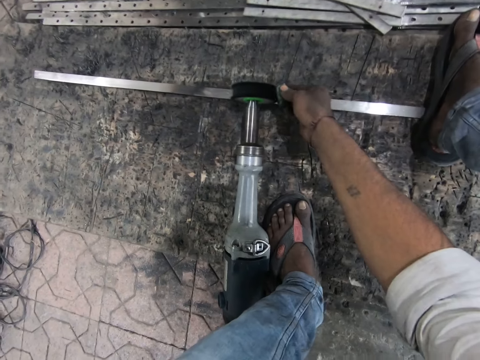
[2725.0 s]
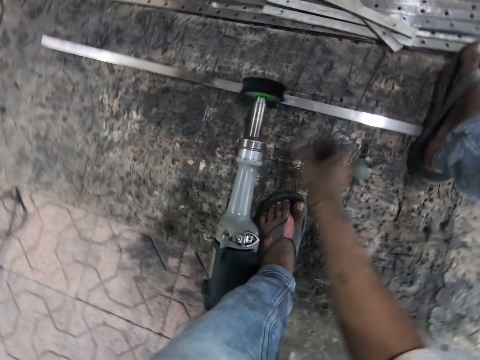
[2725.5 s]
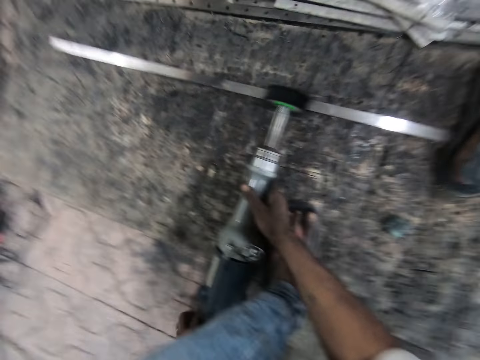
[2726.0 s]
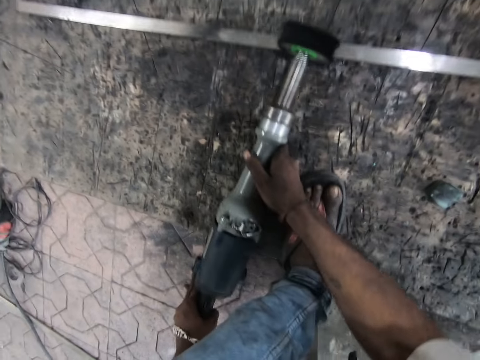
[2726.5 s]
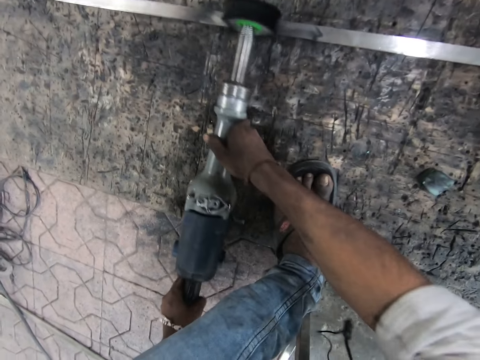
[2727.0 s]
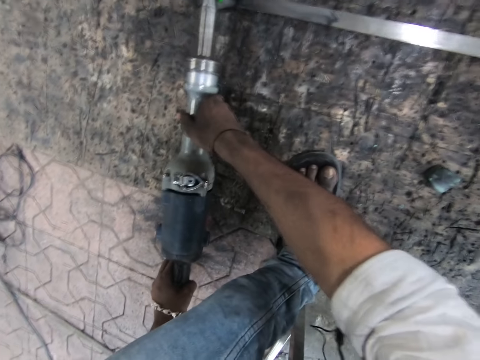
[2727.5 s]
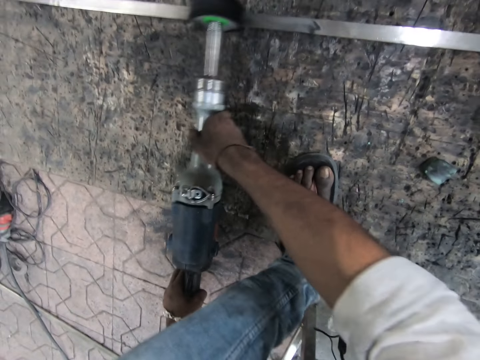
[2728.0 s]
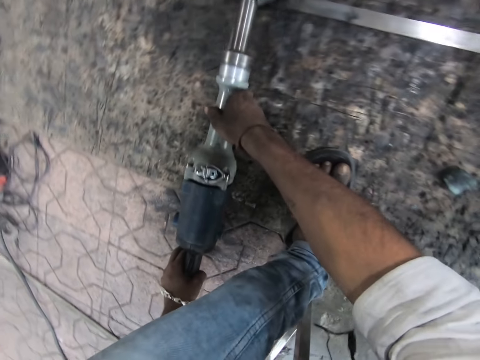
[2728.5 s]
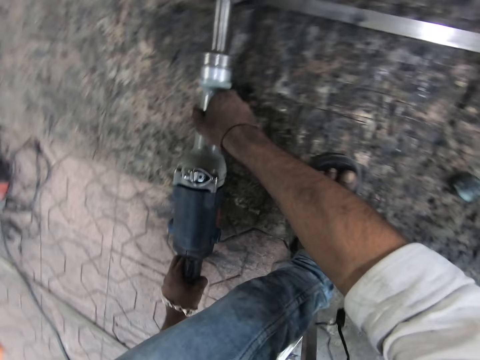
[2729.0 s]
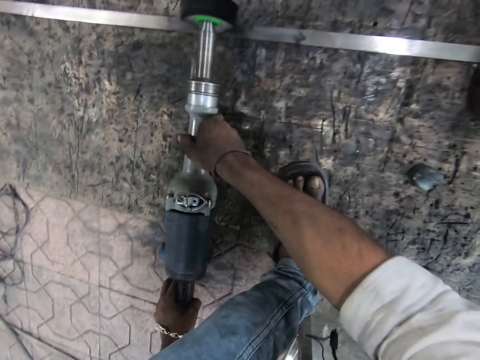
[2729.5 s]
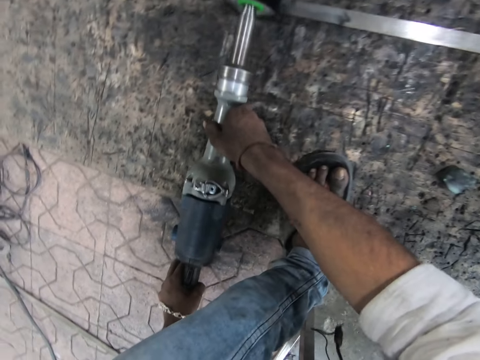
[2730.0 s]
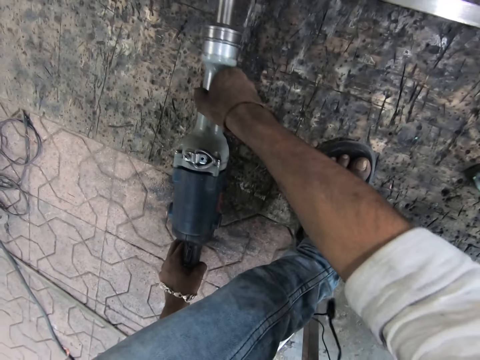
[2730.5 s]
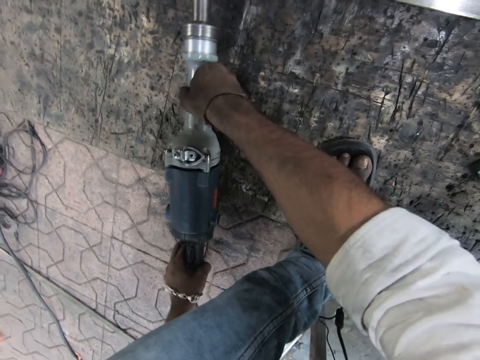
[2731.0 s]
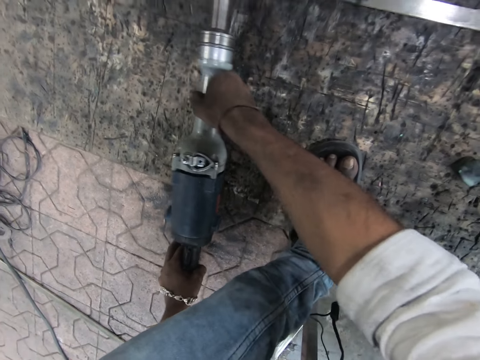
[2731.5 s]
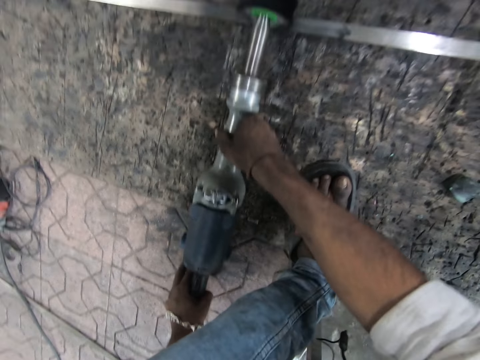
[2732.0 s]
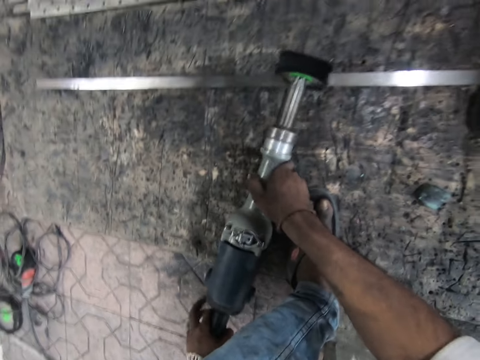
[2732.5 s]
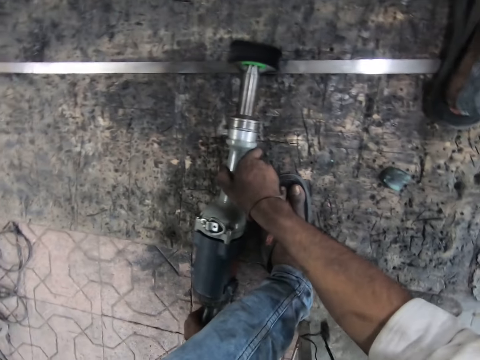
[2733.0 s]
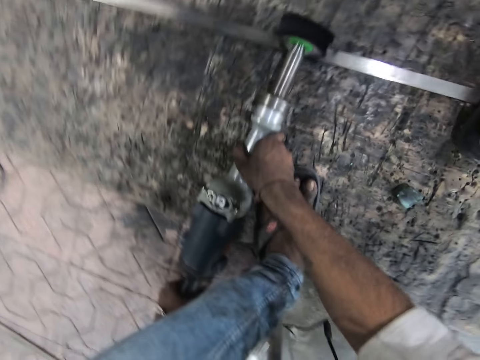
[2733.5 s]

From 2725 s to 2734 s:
The camera wearer places the rock beside the straight grinder disc. They drop the rock. They take the rotary tool. They polish the metal strip with the straight grinder.

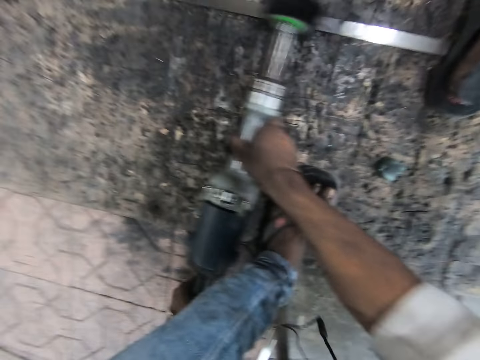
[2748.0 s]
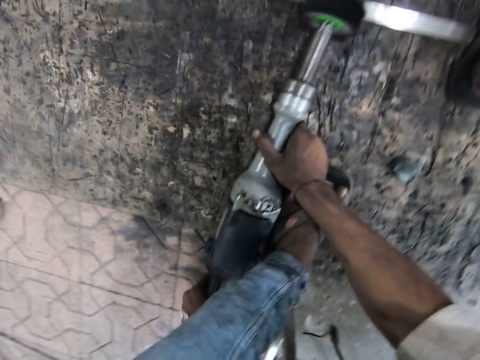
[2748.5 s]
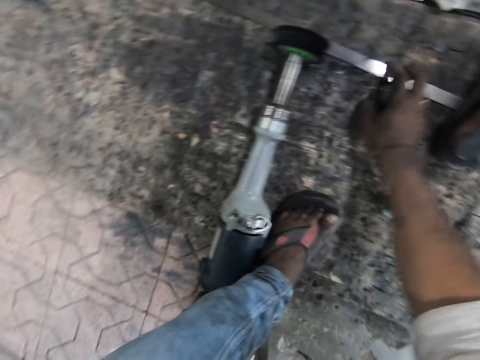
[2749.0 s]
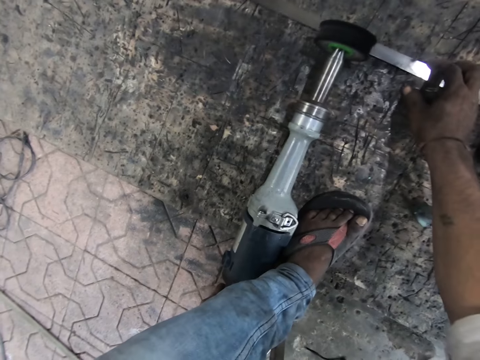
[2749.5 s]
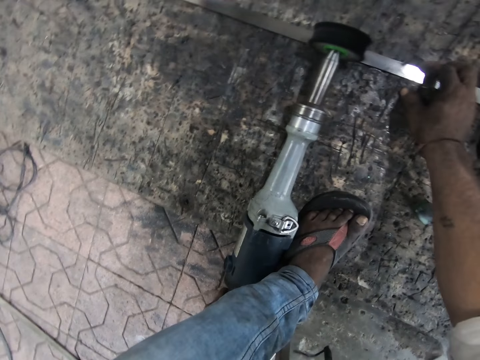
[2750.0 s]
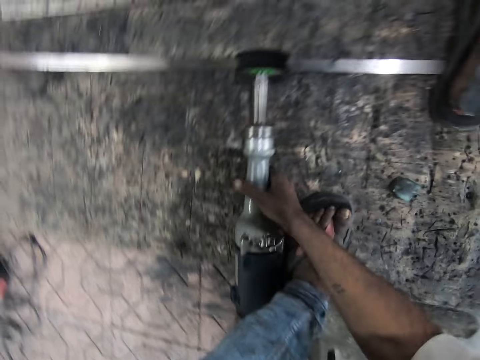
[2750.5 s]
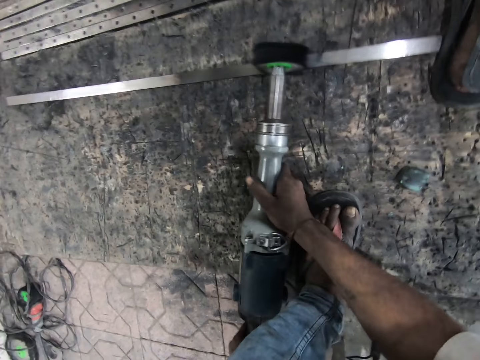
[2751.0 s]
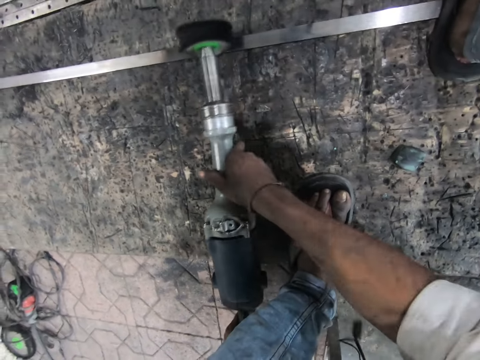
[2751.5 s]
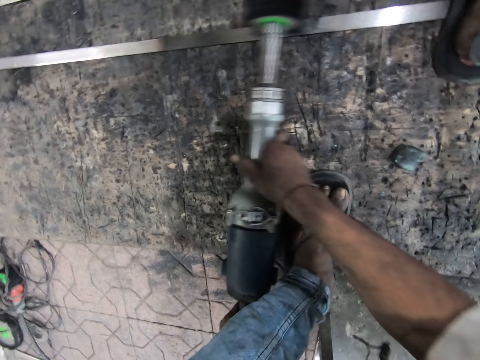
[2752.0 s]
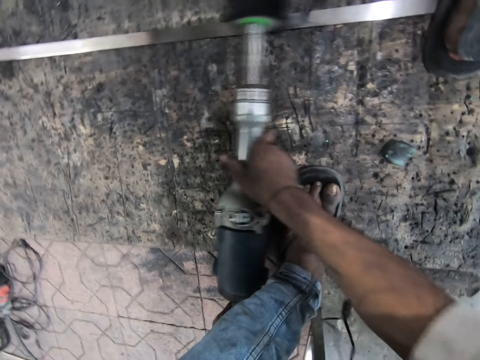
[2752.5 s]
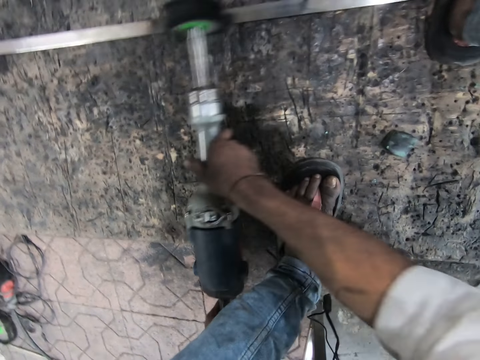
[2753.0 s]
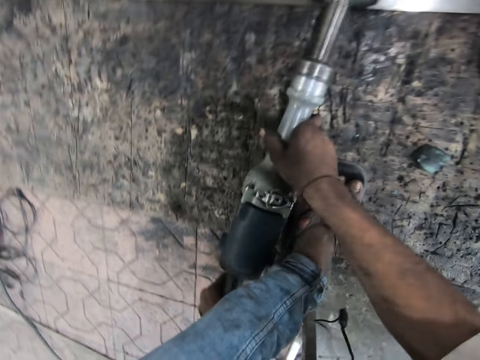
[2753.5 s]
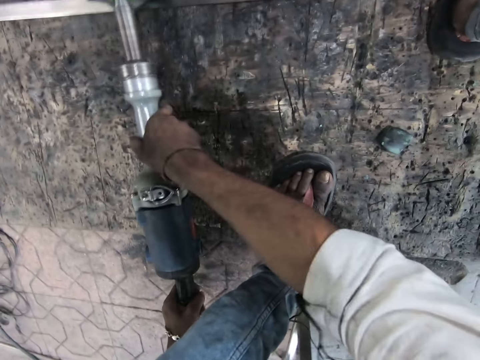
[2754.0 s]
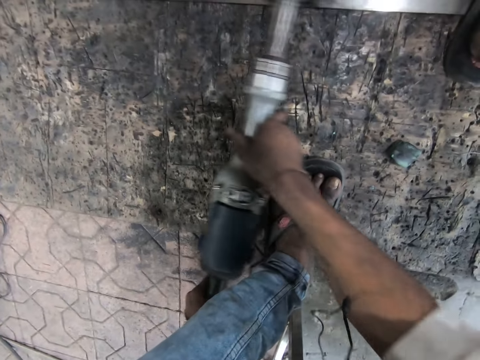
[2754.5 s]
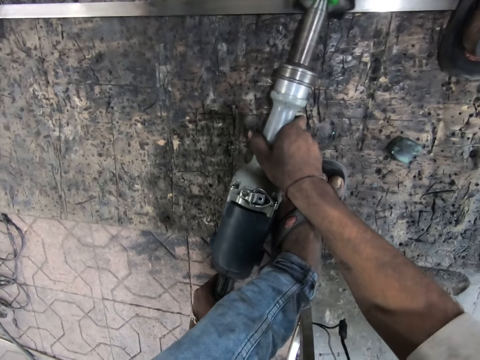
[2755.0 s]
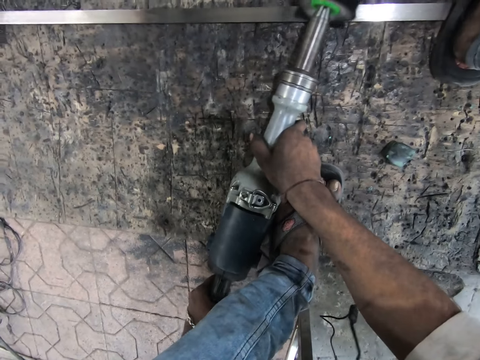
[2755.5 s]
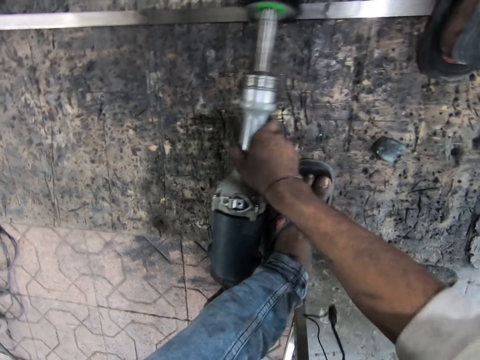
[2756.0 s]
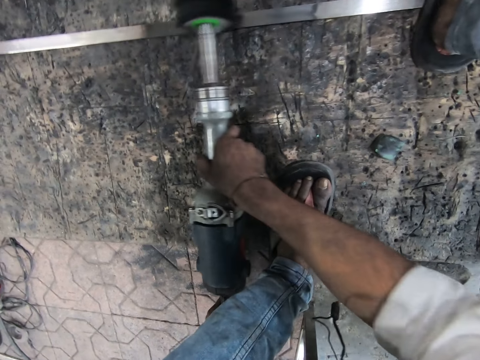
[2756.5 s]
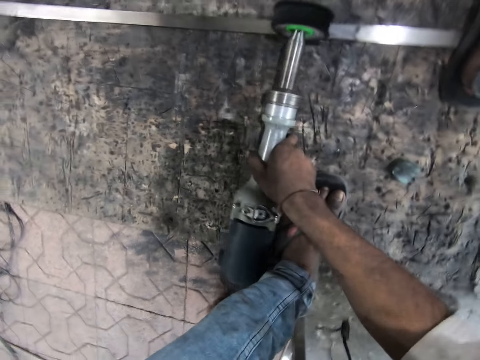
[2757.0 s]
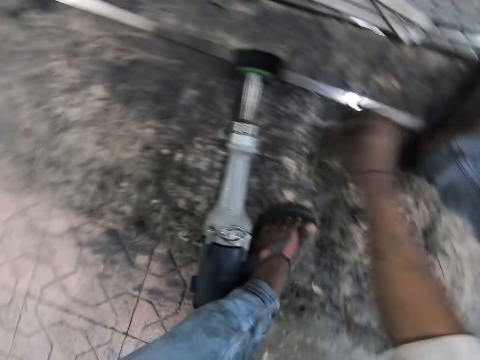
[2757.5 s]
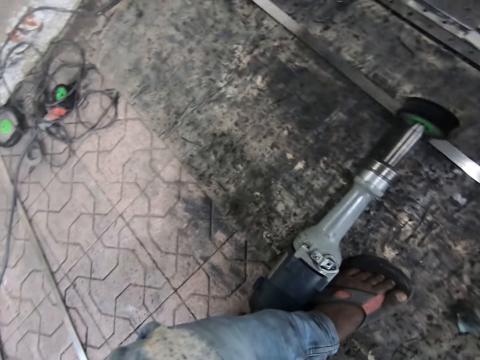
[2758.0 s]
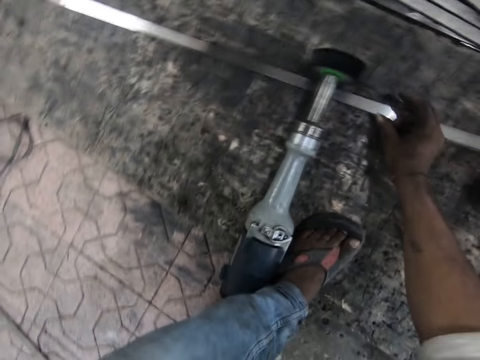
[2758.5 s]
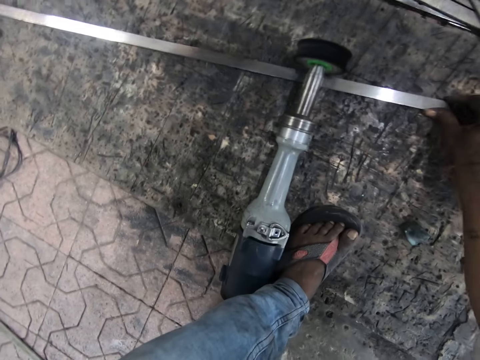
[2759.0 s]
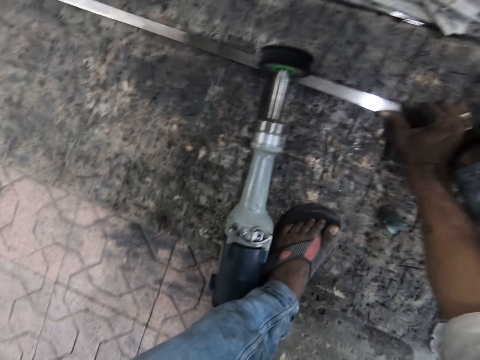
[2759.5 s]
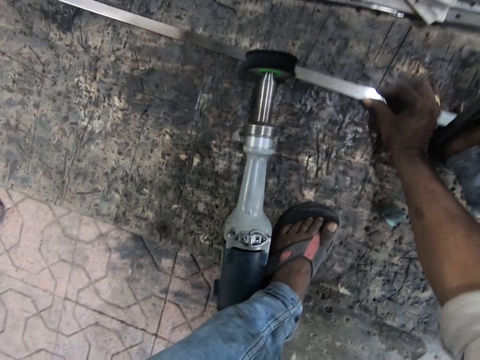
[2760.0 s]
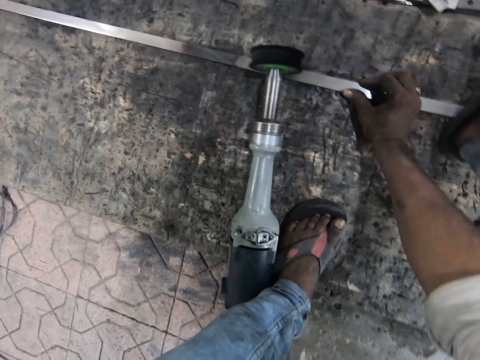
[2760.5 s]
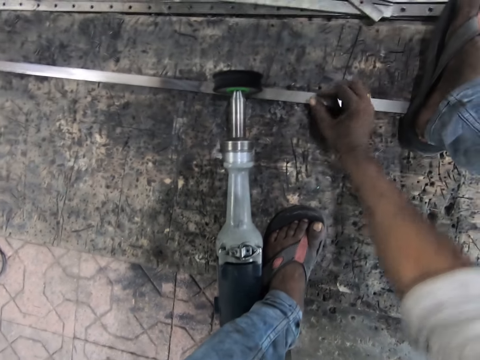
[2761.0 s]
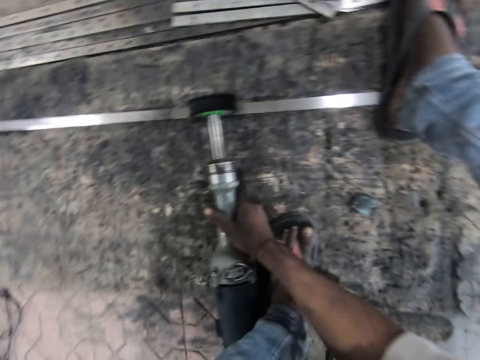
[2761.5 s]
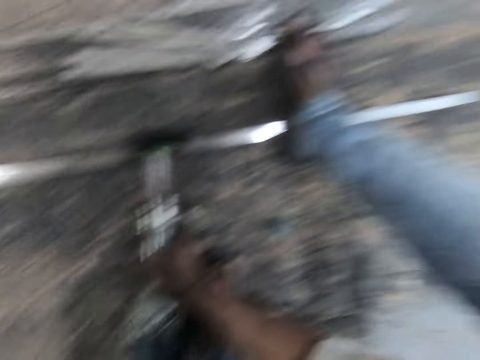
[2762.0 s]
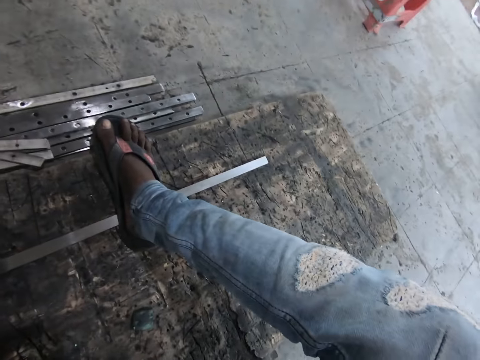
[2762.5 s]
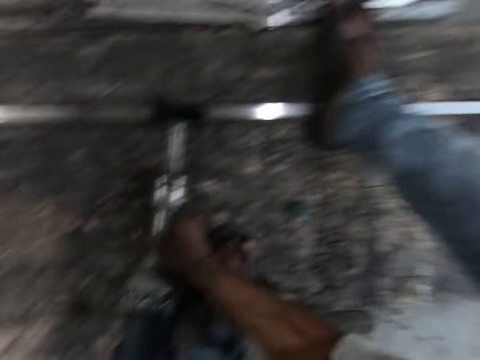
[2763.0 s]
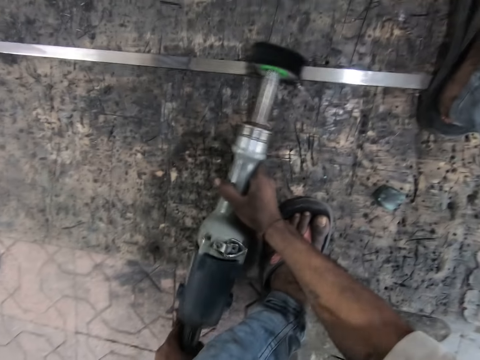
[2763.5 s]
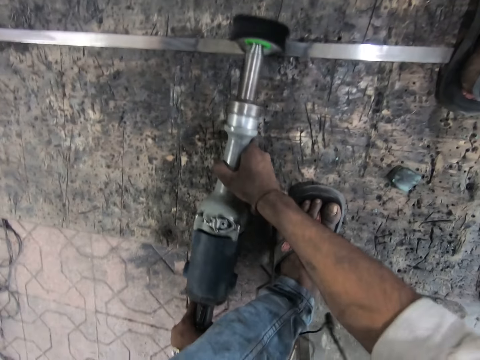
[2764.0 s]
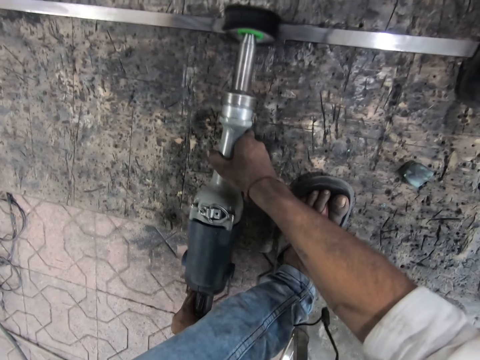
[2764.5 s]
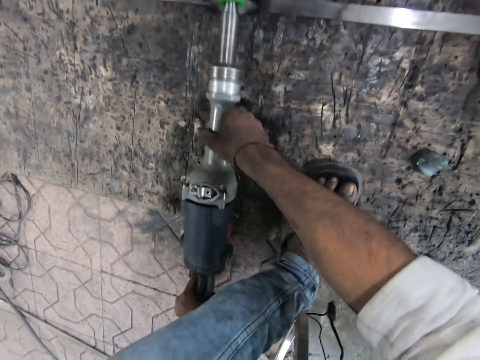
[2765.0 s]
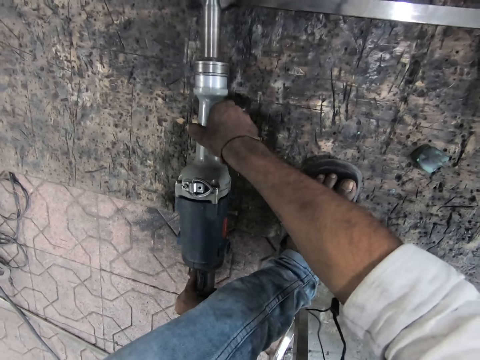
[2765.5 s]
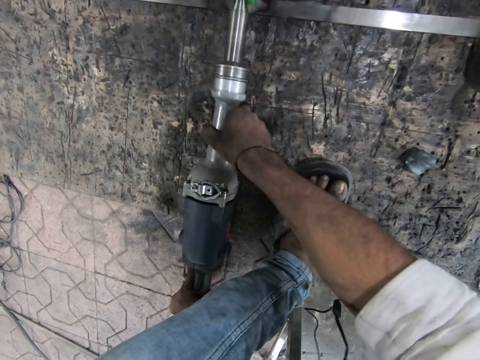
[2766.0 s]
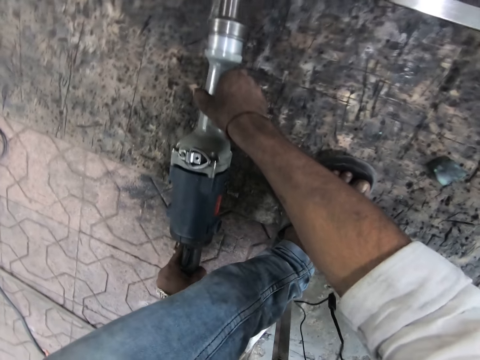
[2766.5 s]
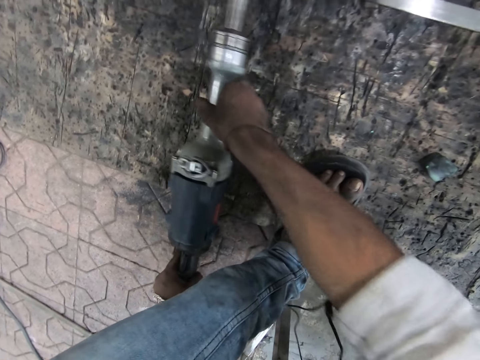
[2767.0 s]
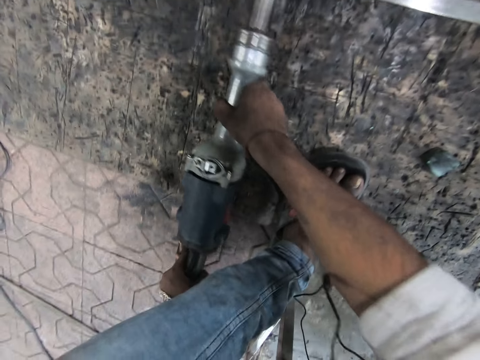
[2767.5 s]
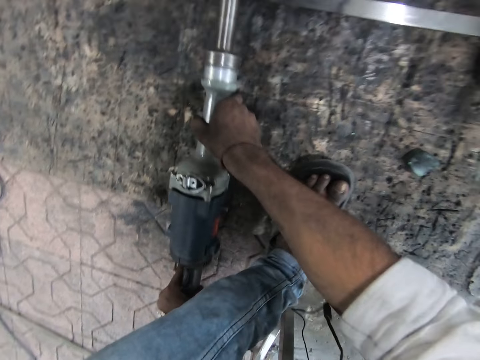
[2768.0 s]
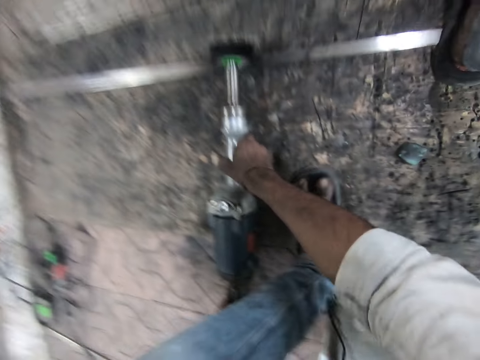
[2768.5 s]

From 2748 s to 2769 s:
The camera wearer moves the piece of metal. He polishes the piece of metal. He adjusts the metal strip with his right hand. He takes the rotary tool. He polishes the metal strip with the straight grinder.
